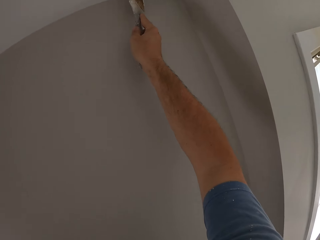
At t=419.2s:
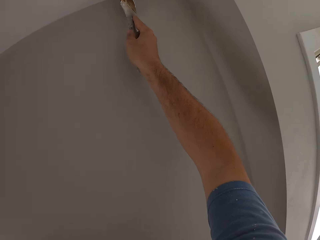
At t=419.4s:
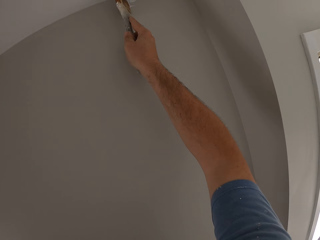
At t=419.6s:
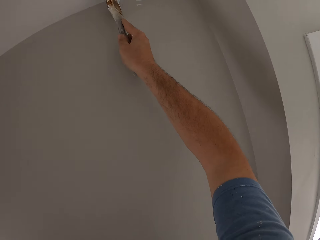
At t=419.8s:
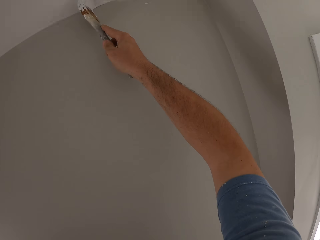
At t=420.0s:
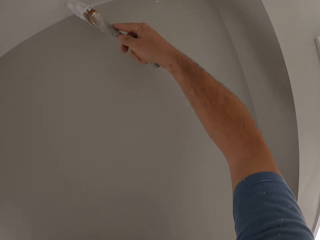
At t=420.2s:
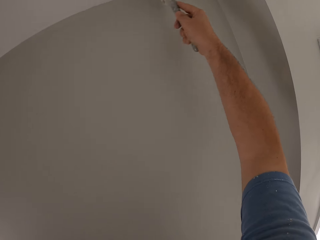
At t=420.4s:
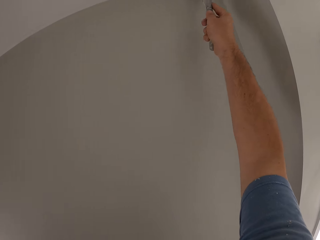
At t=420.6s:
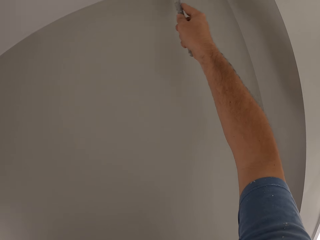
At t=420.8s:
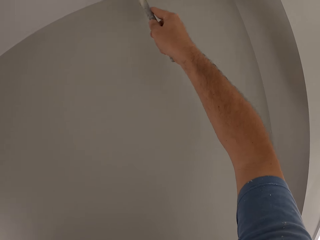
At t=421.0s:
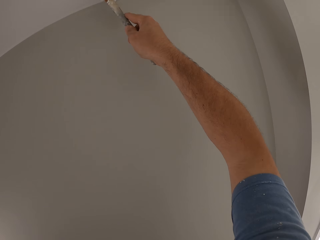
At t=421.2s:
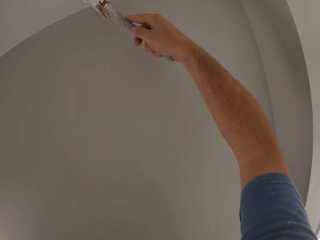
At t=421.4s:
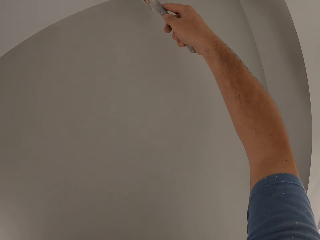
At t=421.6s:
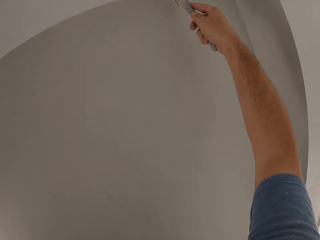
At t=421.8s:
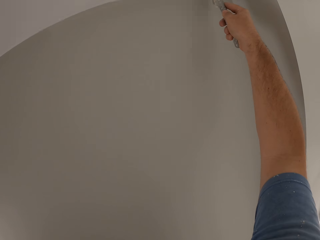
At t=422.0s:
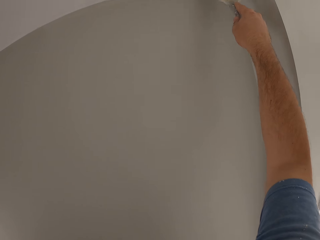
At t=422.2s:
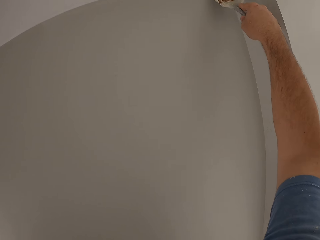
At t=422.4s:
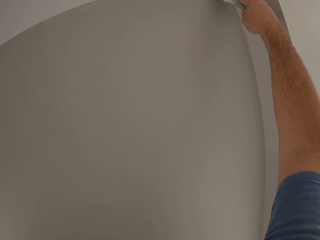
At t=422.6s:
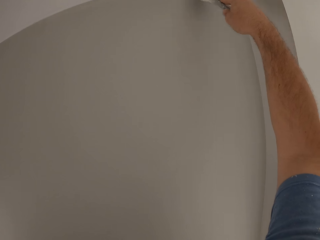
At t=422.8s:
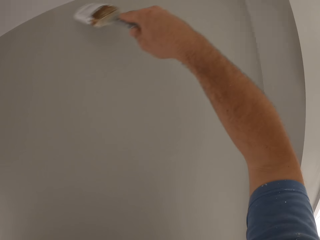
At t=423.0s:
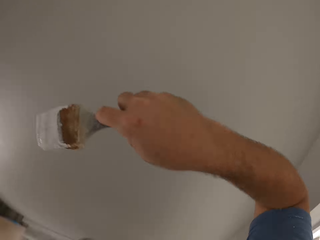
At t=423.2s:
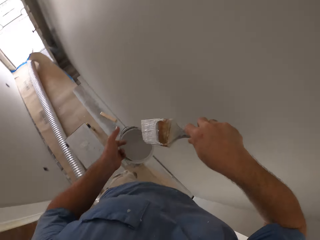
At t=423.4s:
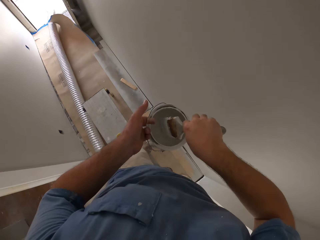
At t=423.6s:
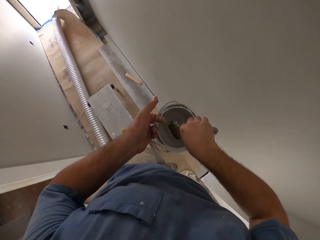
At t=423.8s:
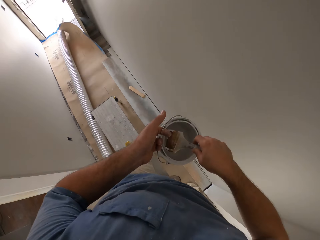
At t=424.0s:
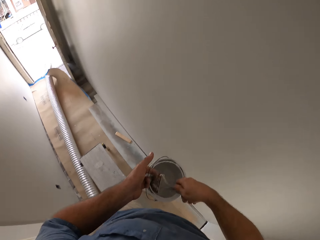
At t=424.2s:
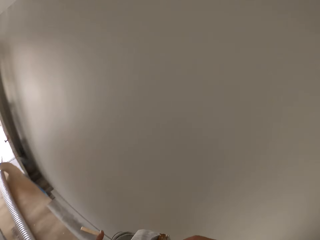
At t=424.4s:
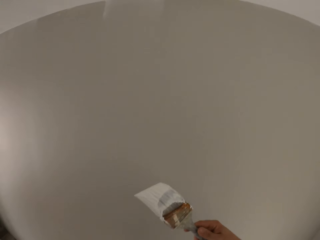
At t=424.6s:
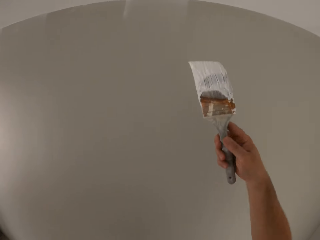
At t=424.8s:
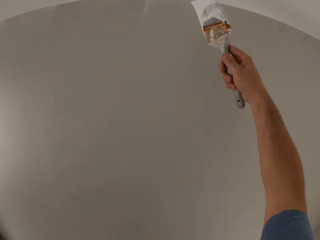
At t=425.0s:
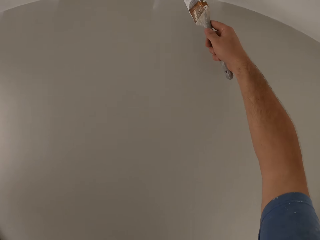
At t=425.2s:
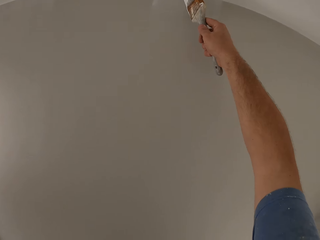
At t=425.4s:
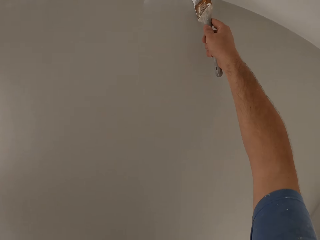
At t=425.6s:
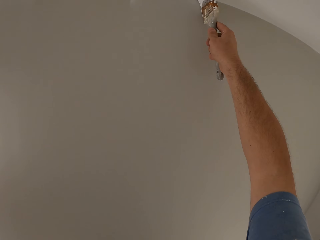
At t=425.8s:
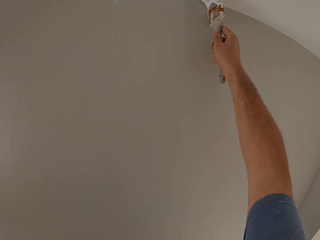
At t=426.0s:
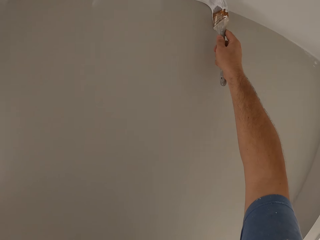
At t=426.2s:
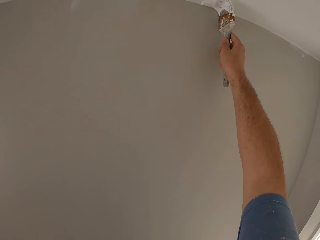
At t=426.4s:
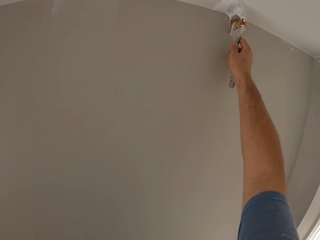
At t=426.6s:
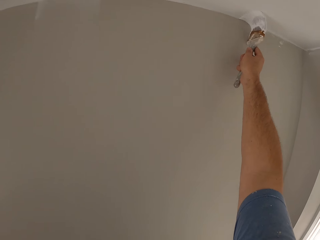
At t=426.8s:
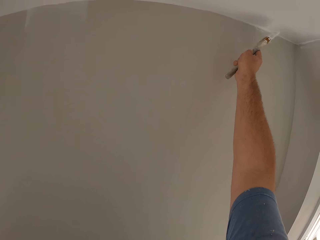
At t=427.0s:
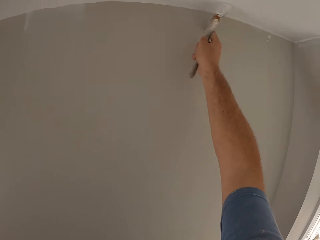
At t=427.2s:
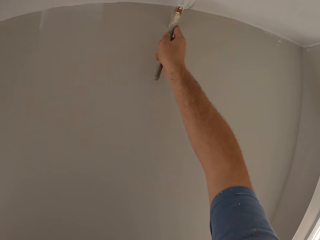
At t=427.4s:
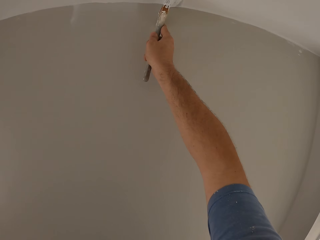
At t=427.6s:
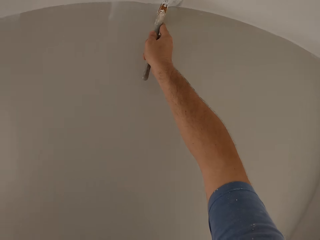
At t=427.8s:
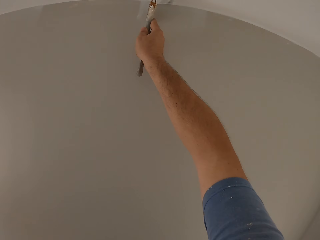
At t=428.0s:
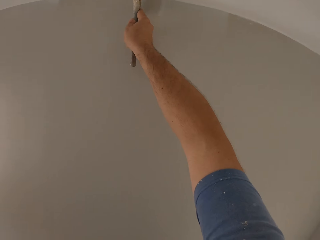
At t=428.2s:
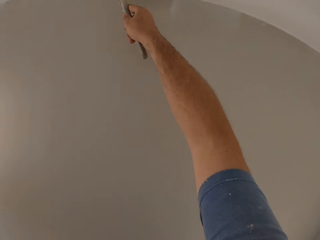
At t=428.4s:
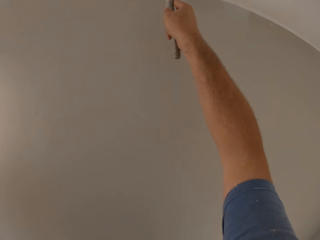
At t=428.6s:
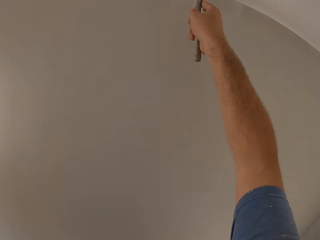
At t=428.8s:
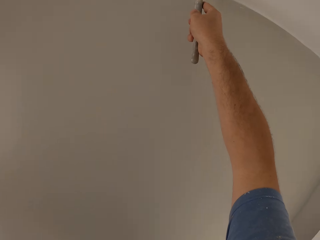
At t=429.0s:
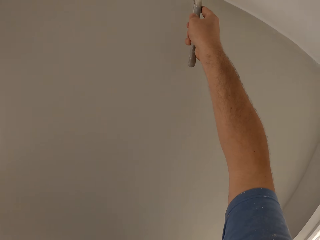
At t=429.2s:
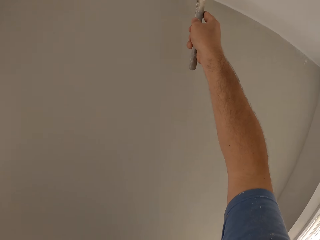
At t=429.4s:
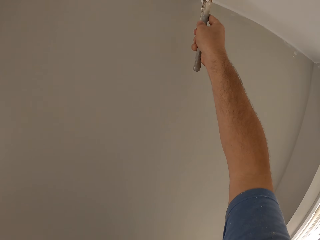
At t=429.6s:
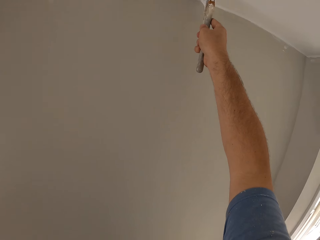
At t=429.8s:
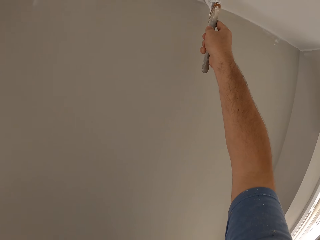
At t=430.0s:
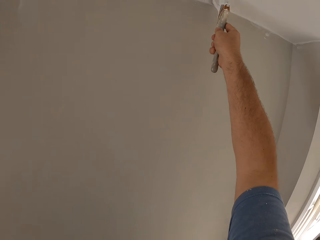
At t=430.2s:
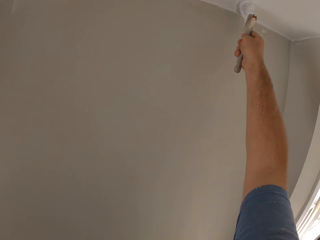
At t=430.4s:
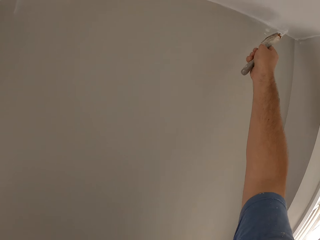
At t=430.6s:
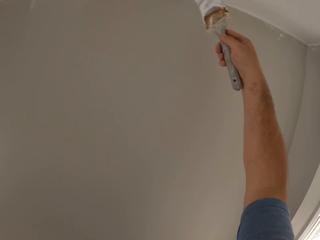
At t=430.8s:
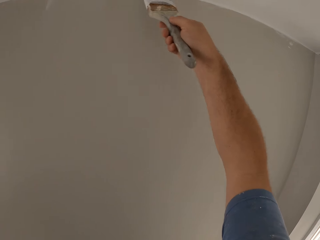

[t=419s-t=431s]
The camera wearer dips the paint brush into the bucket of paint. They continue to paint the ceiling with the paint brush.

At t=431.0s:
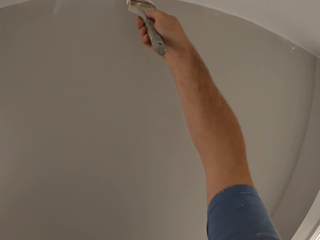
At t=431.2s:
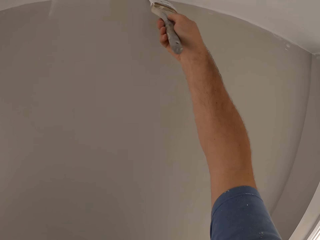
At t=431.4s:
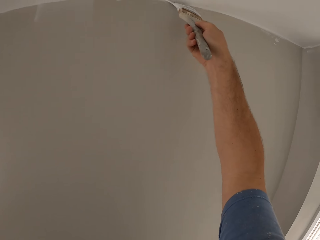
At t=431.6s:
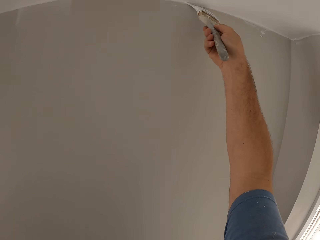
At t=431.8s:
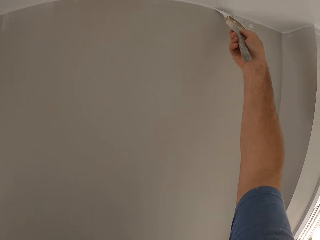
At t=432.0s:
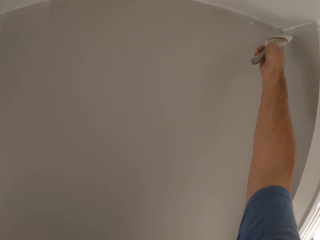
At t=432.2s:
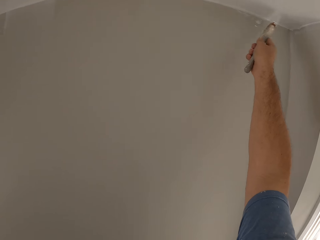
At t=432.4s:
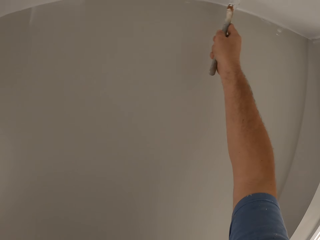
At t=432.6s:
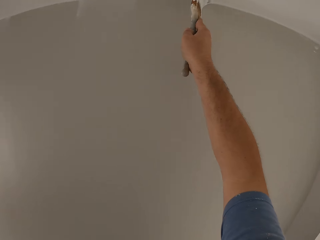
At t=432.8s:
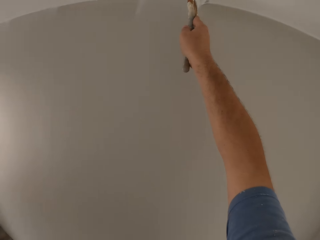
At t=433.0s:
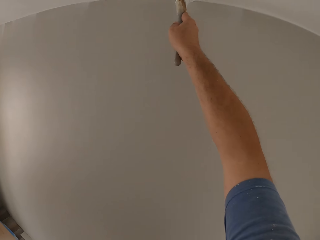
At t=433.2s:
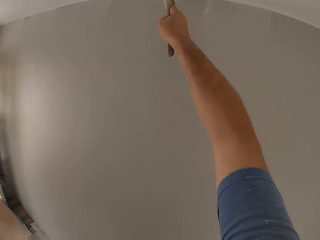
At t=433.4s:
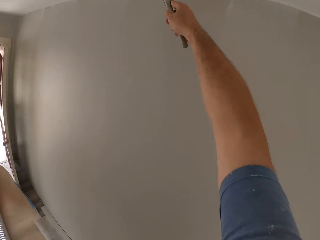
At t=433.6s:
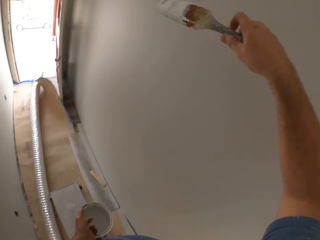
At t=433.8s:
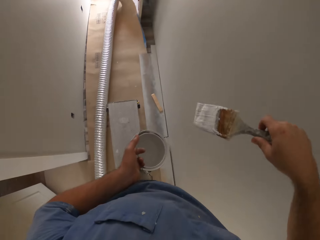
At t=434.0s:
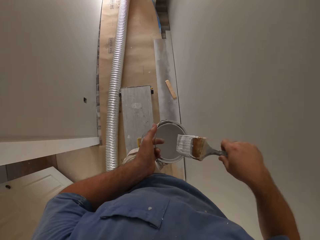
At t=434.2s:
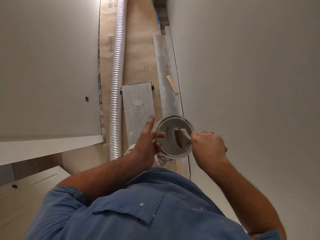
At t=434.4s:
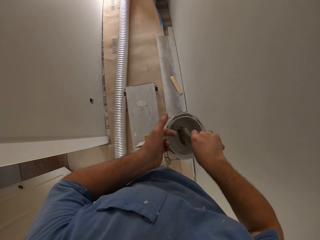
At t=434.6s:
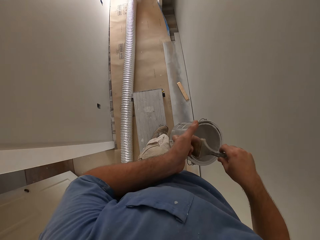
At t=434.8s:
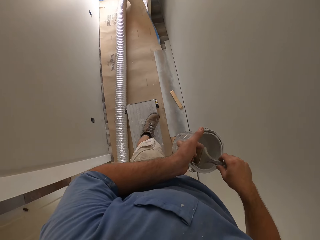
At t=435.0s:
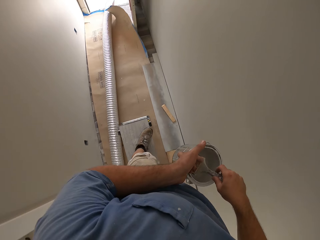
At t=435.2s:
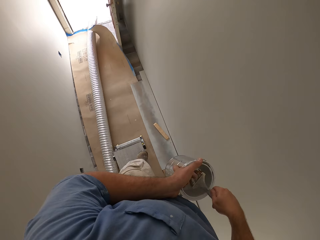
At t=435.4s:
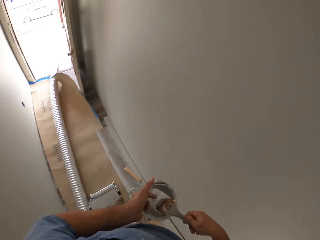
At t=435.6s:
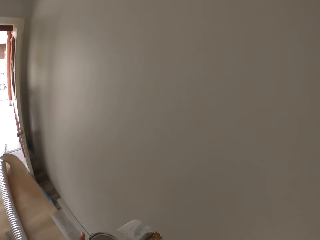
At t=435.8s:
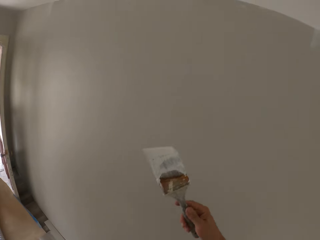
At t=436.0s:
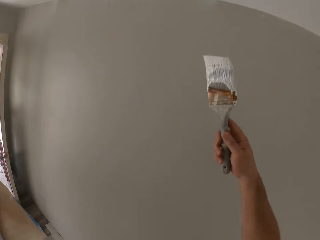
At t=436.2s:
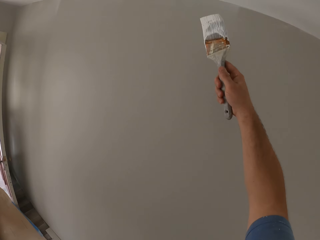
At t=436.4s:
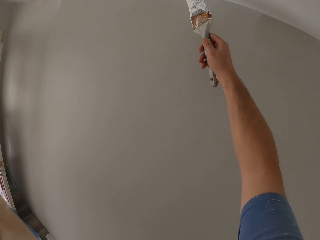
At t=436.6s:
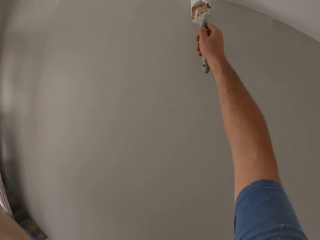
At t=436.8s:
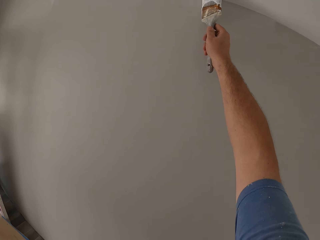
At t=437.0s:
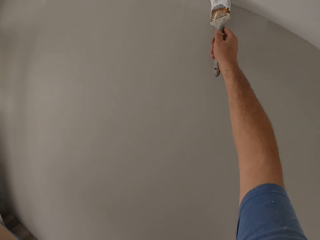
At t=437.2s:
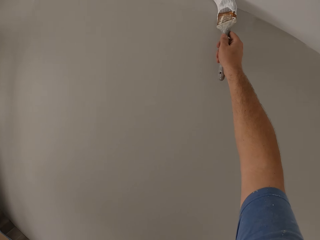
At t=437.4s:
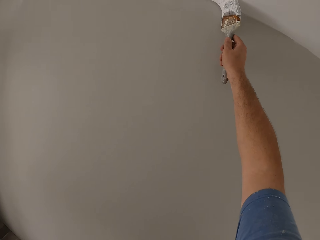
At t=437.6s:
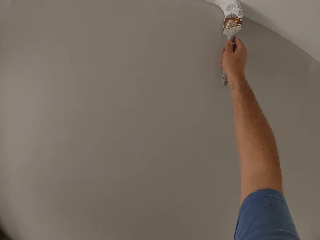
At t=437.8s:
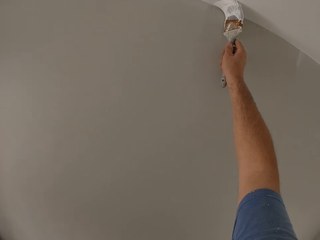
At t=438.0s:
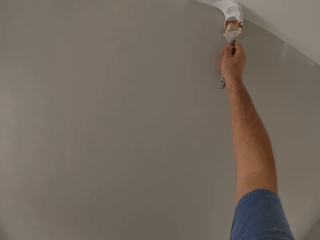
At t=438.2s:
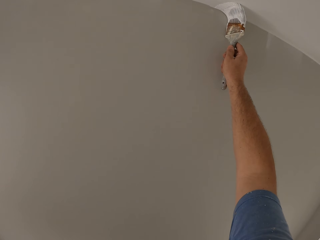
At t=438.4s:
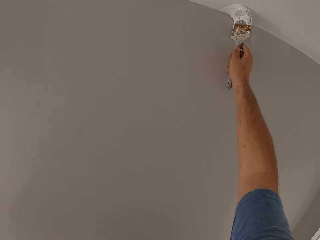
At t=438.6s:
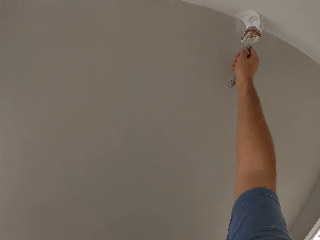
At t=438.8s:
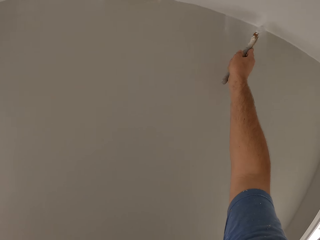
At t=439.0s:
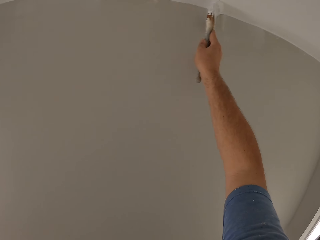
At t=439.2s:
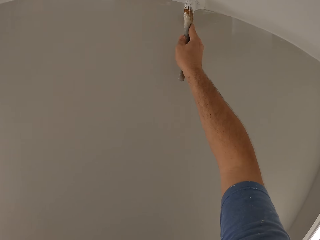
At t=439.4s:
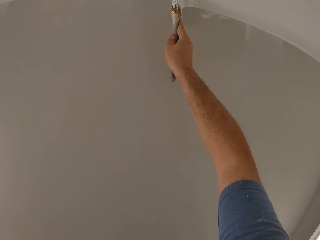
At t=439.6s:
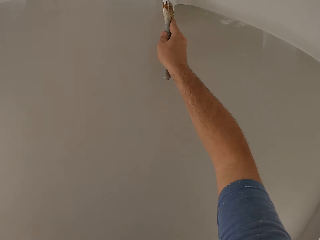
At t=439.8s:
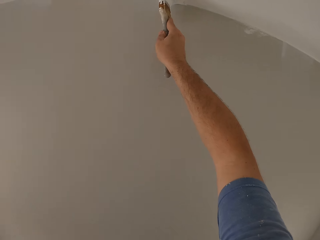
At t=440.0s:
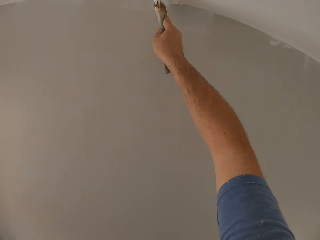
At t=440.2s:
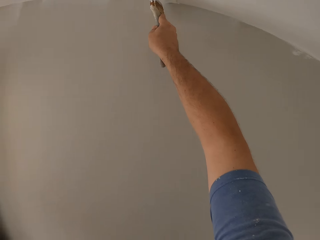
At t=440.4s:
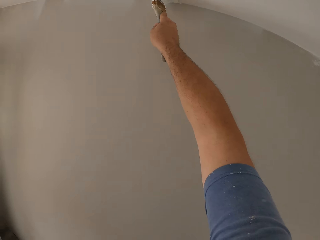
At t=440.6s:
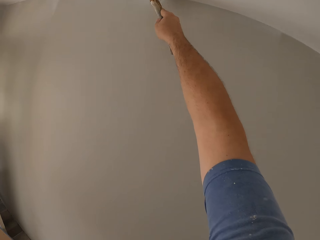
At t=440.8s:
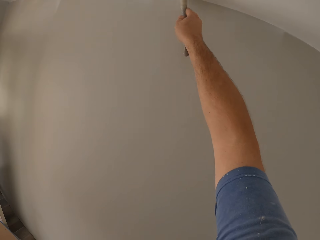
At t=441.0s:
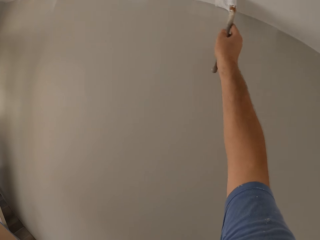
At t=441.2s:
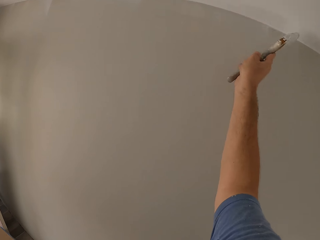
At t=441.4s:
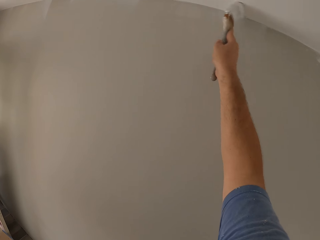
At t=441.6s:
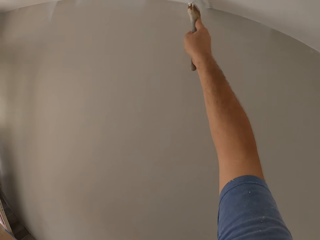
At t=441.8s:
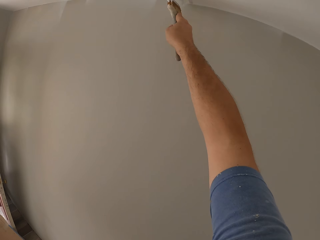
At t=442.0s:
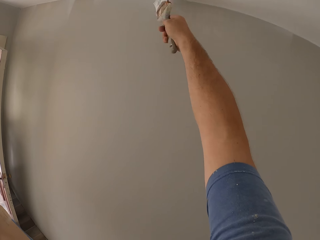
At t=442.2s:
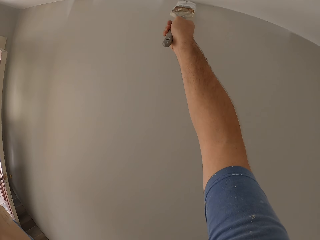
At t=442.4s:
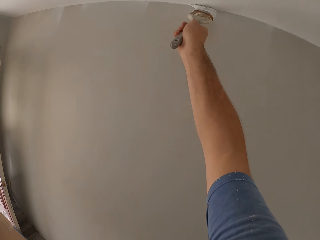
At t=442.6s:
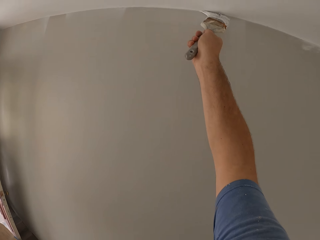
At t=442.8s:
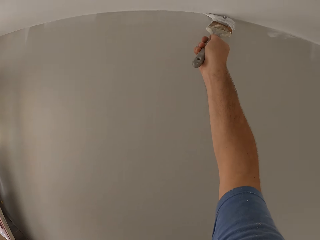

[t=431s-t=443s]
The camera wearer dips the paint brush into the bucket of paint. They continue to paint the ceiling with the paint brush.
